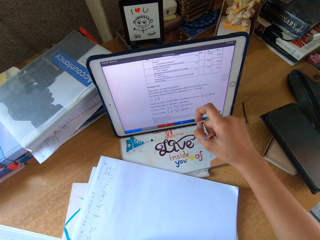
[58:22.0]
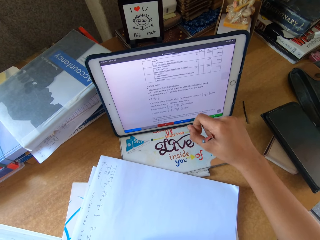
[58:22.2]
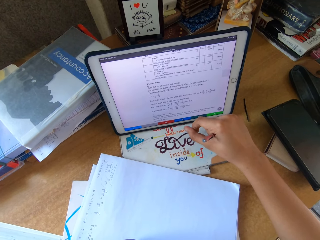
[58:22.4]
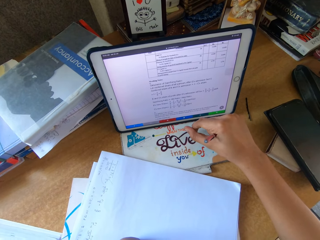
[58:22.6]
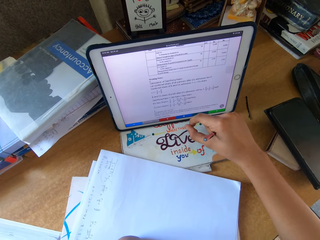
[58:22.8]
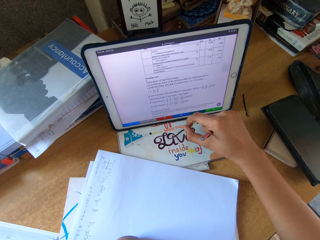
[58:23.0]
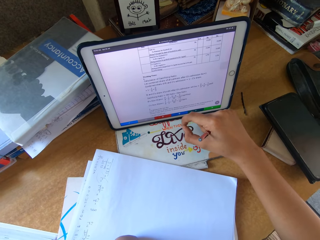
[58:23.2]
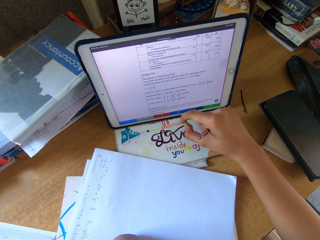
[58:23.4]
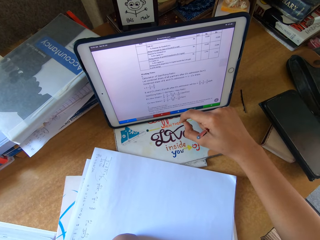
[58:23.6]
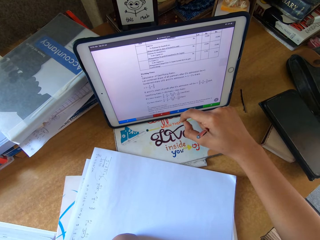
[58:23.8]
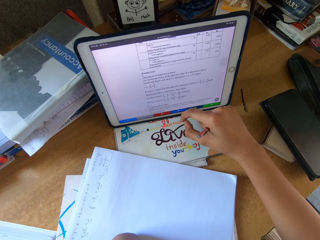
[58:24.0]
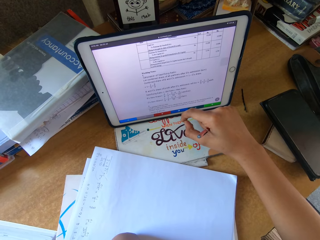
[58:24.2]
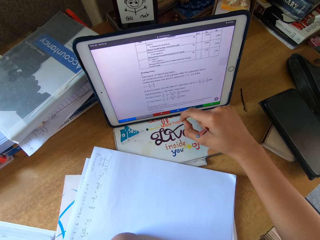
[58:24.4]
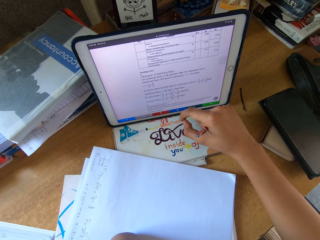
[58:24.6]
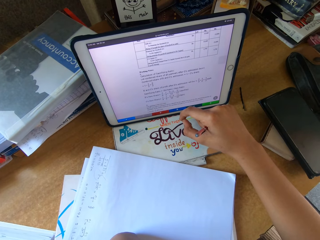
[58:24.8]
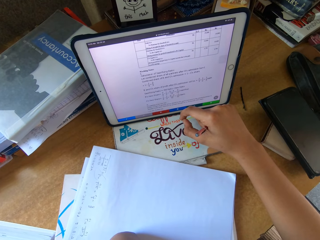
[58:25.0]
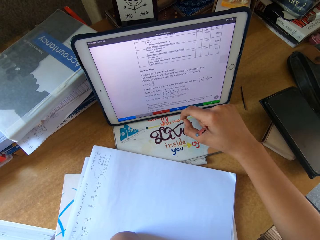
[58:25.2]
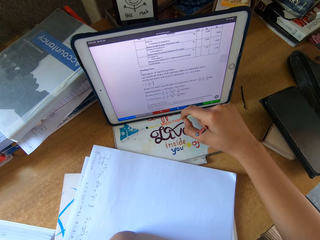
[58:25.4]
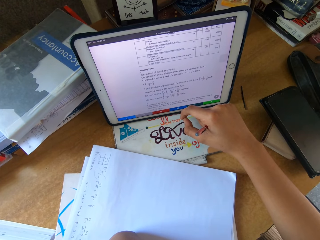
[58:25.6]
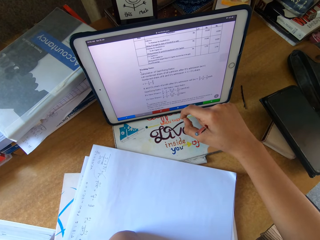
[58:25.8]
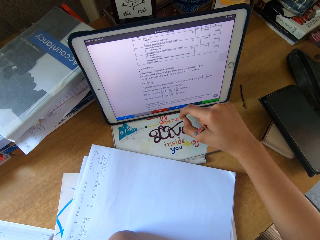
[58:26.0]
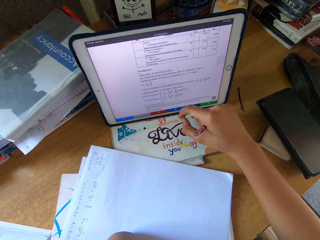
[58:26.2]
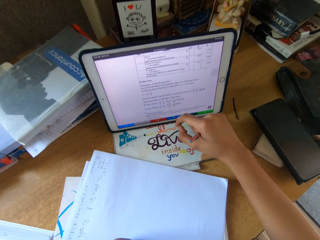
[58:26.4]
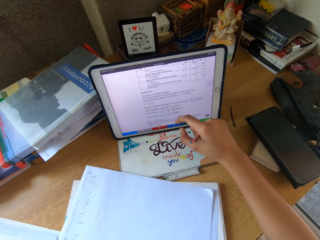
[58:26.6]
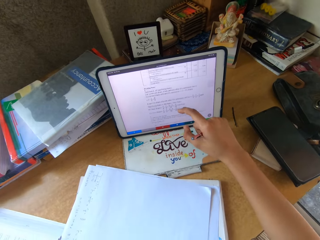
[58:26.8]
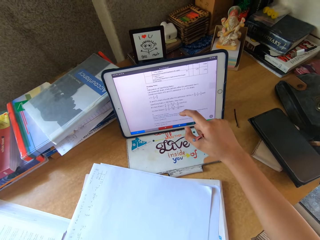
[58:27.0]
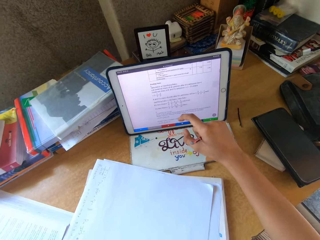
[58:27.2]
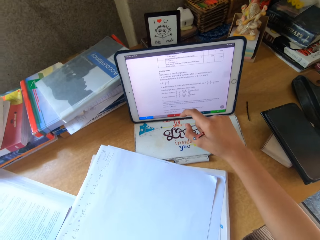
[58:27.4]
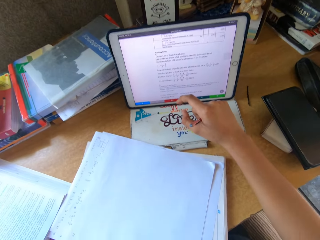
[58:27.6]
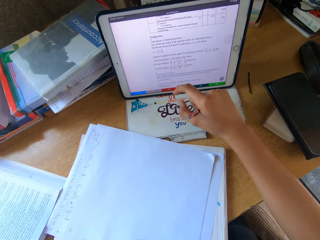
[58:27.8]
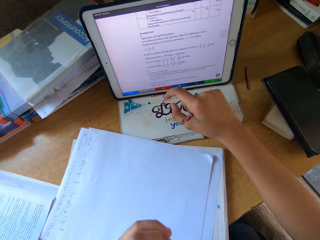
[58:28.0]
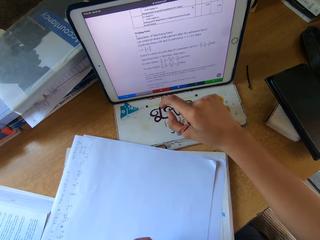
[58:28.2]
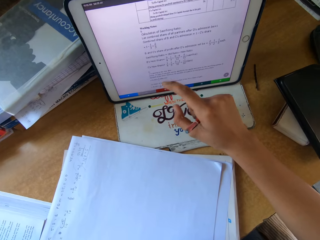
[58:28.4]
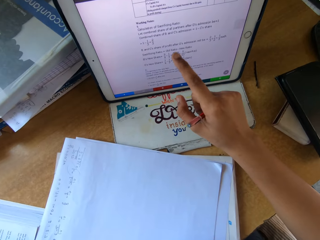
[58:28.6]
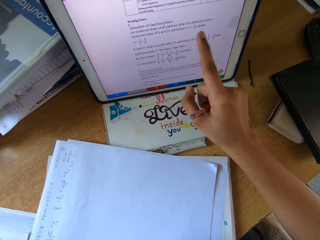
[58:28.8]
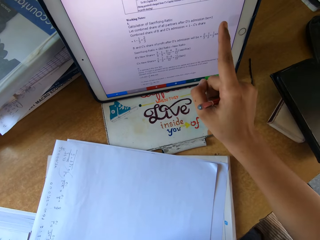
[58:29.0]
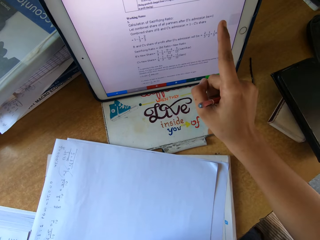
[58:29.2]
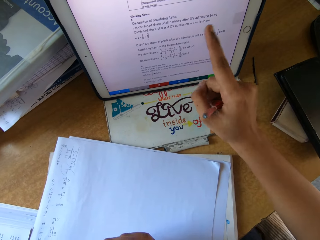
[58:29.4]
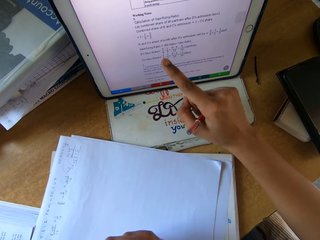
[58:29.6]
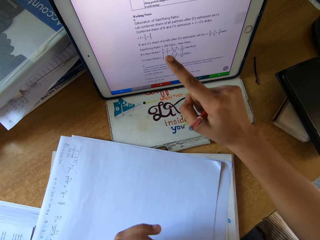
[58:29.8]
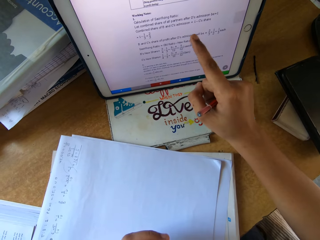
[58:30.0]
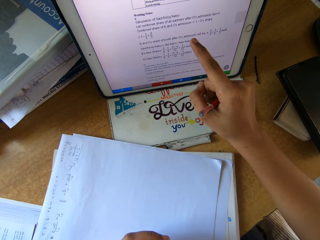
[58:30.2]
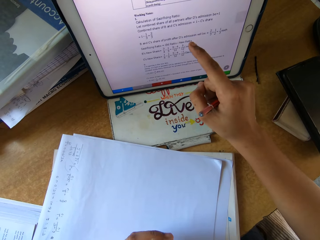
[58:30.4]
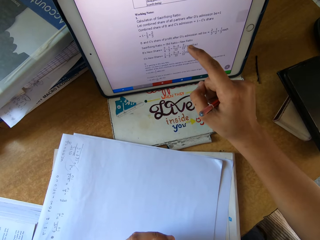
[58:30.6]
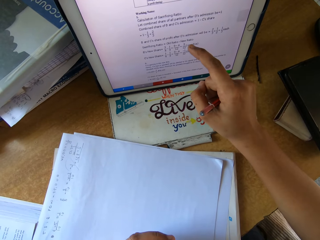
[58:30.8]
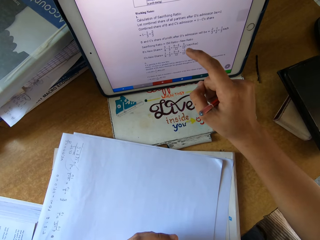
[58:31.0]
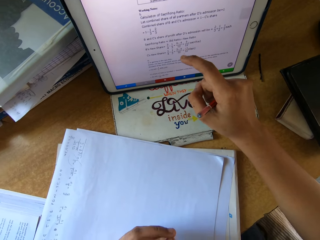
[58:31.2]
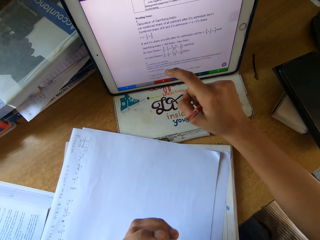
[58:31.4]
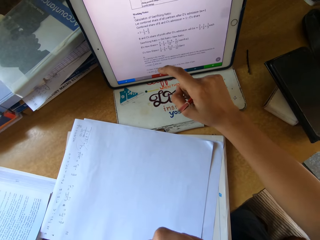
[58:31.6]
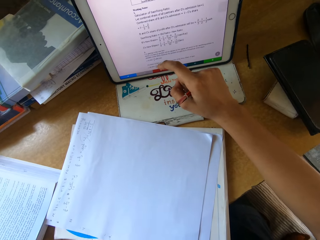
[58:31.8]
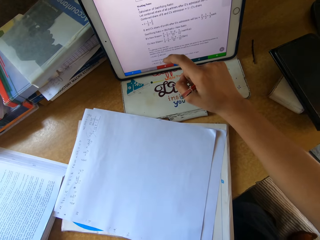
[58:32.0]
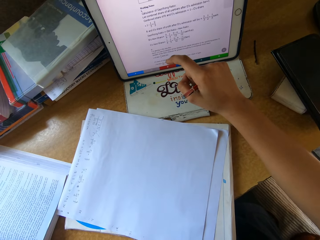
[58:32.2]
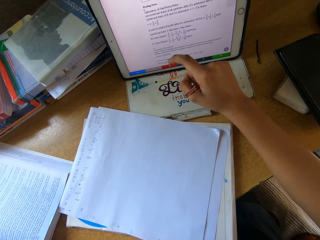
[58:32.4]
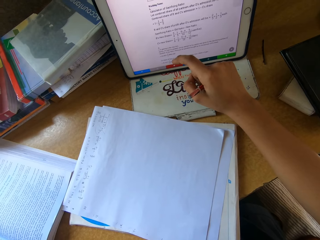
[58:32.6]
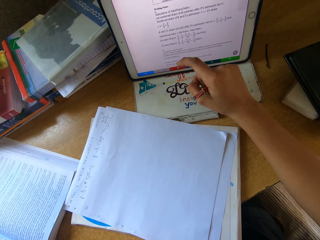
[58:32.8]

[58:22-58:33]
The camera wearer stares at the tablet. They operate the tablet. They stare at the tablet.

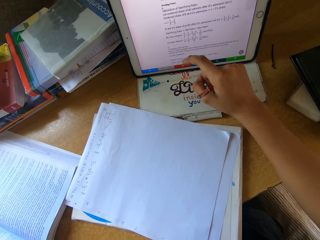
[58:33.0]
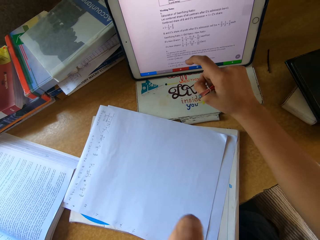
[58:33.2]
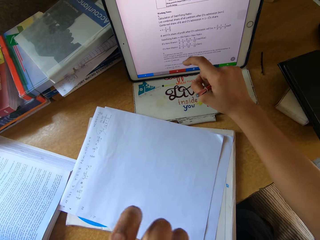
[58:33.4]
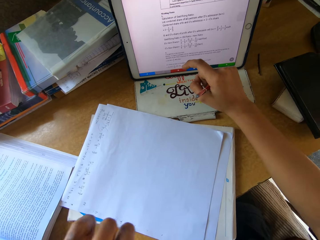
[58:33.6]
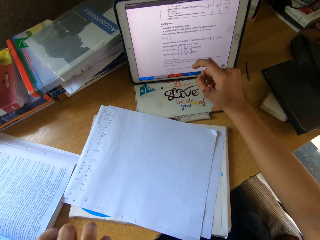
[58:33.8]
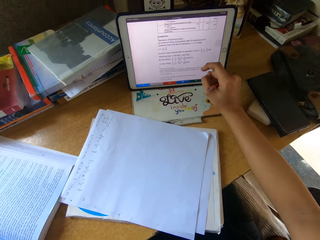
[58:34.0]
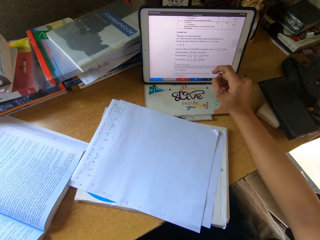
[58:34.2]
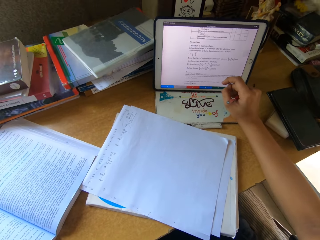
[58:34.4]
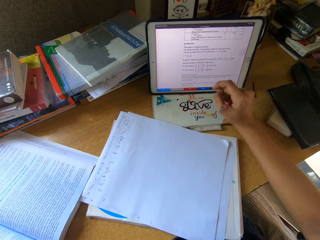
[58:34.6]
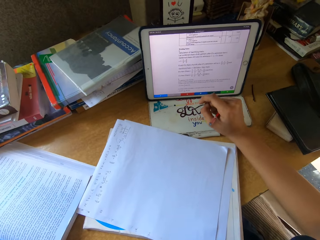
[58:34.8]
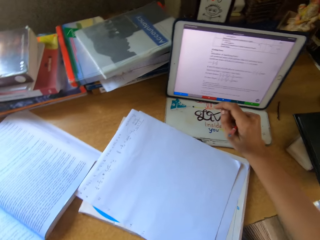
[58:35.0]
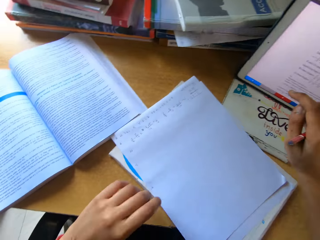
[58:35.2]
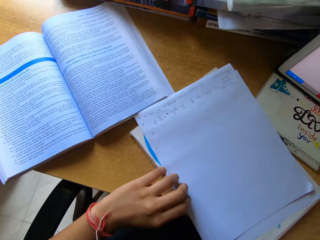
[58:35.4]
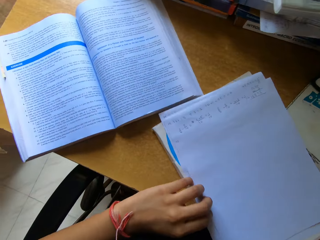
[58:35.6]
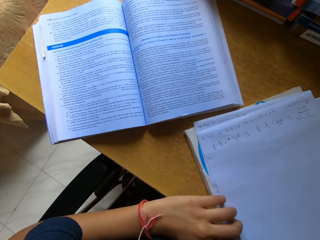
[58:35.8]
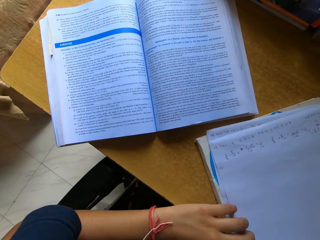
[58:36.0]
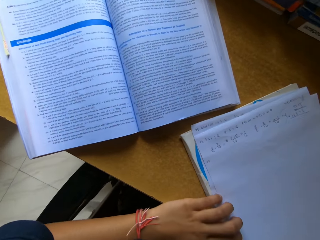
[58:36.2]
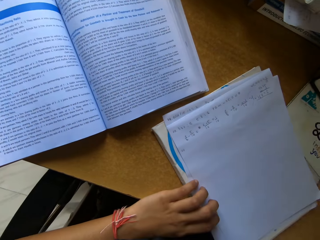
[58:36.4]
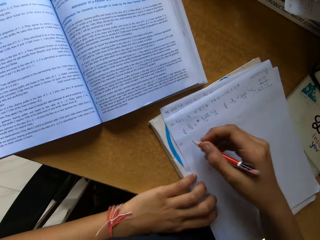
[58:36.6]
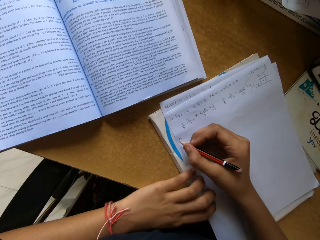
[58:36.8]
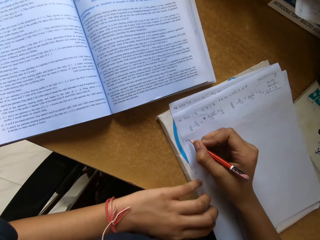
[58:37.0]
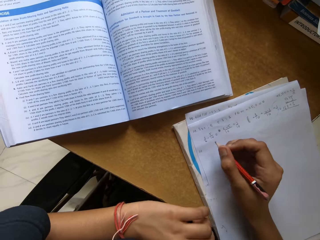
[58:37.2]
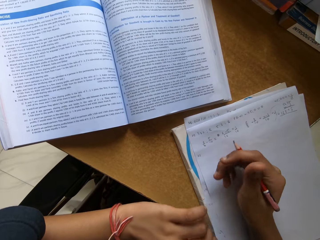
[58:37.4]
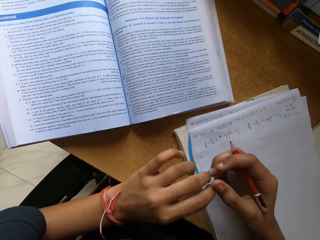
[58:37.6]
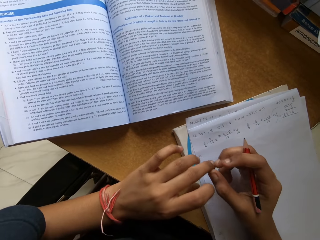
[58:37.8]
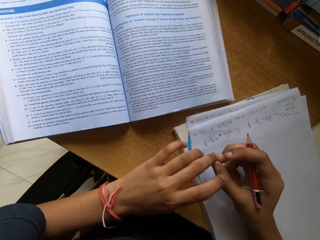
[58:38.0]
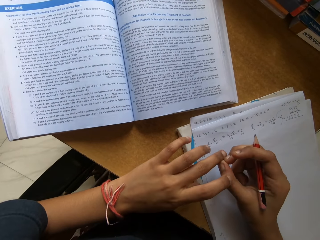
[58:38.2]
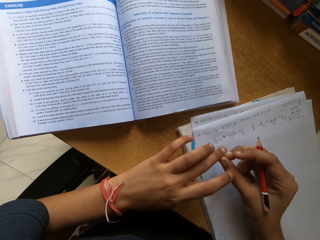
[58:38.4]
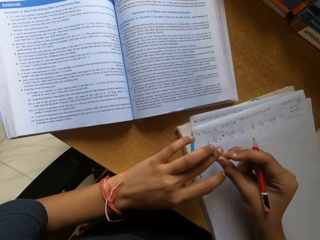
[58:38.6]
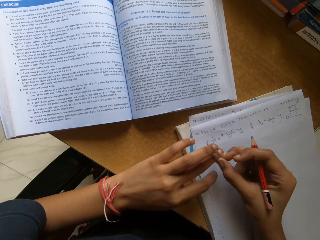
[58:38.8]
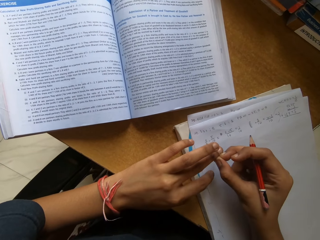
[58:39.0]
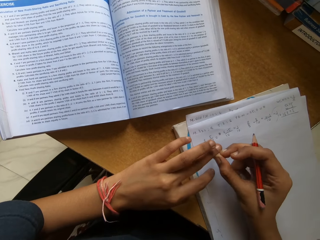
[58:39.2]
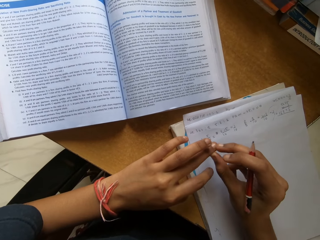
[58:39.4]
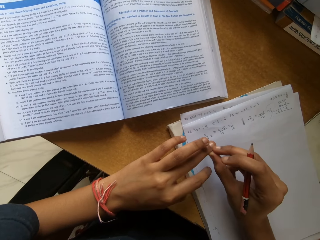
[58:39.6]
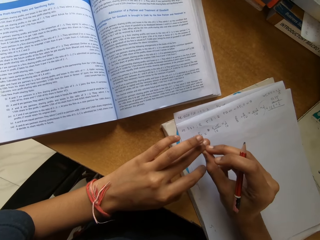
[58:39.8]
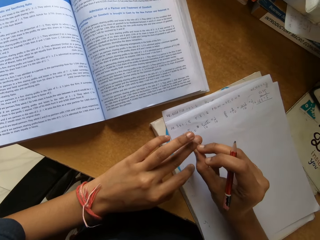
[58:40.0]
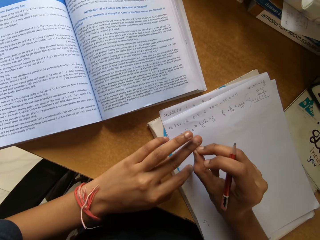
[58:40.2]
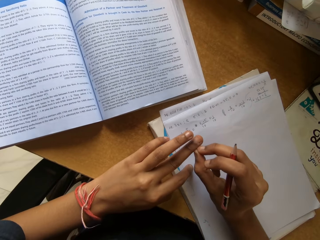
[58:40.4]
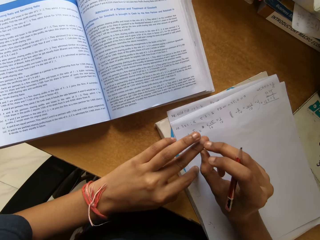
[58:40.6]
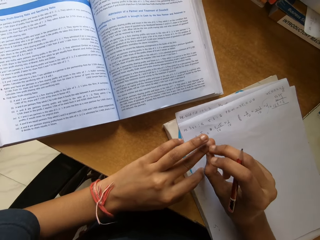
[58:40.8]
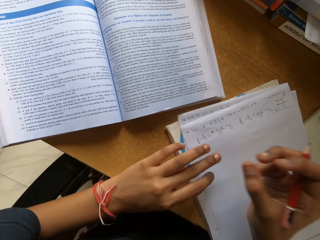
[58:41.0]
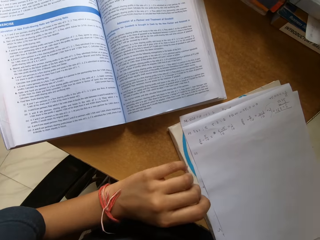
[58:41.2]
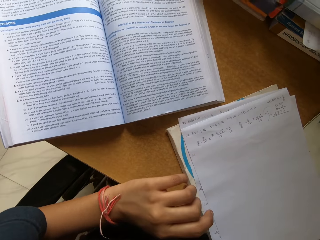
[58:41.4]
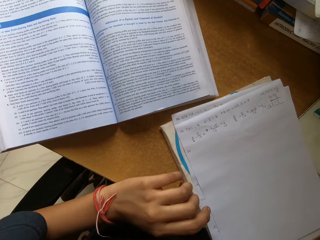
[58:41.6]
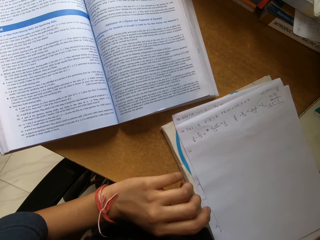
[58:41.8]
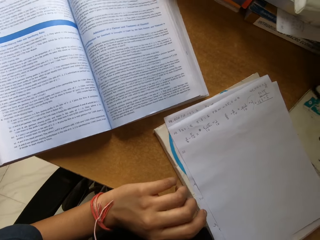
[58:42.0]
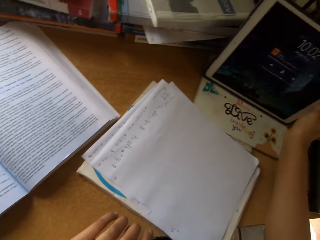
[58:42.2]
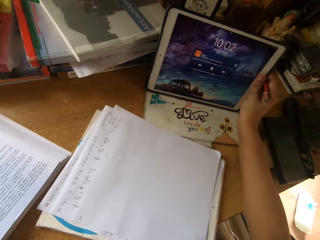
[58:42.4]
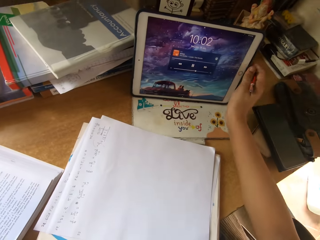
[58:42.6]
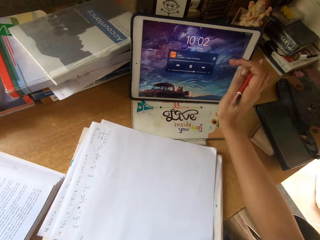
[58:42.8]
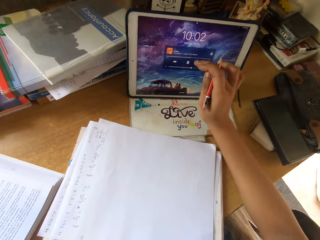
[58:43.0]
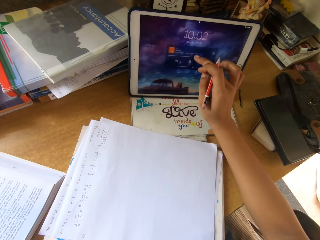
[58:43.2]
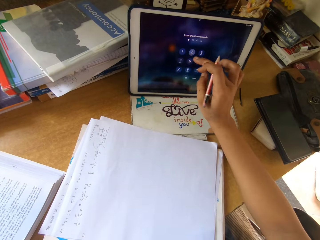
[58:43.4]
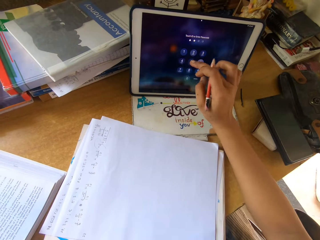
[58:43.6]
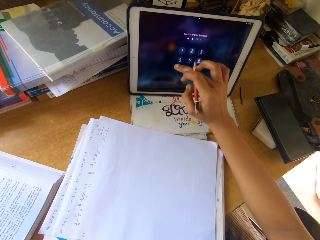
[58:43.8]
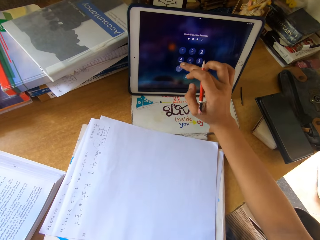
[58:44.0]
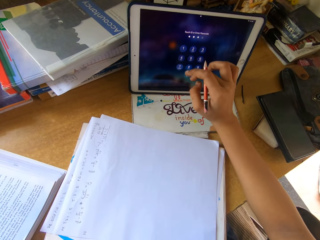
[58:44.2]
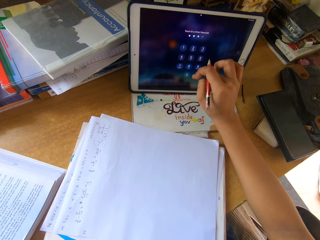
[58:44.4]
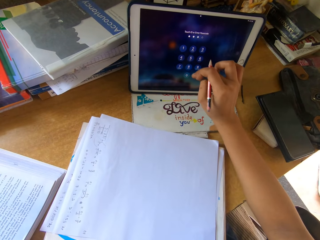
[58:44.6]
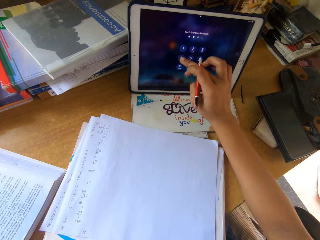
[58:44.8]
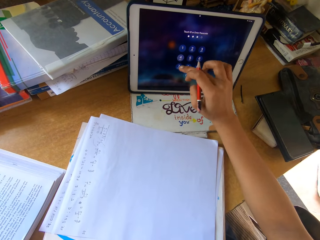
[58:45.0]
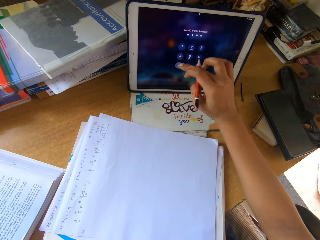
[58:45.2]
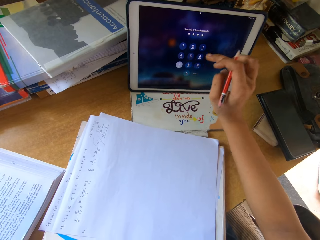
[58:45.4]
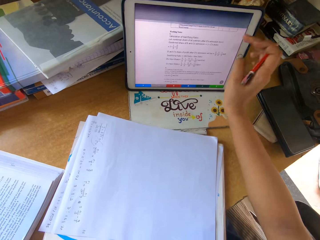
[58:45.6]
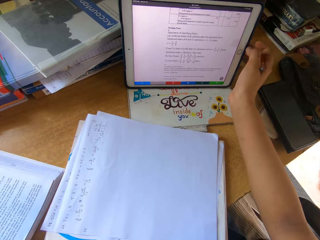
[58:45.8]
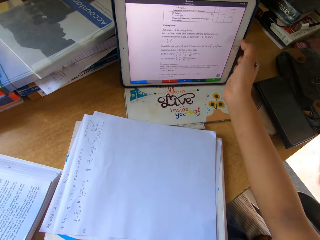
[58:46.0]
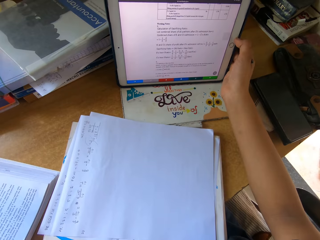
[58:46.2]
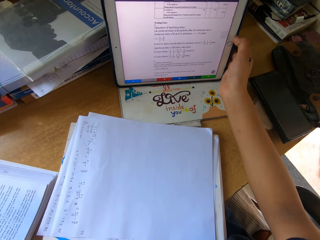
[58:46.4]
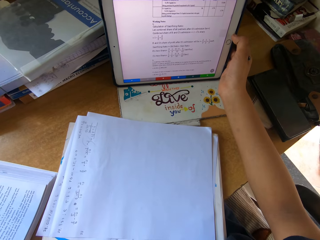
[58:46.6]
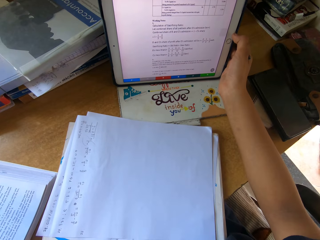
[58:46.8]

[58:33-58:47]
The camera wearer stares at the book. They write on the book. They stare at the book. They operate the tablet.
